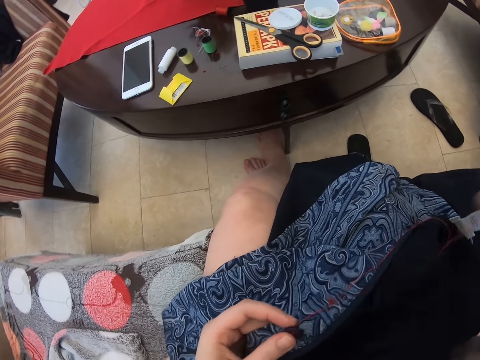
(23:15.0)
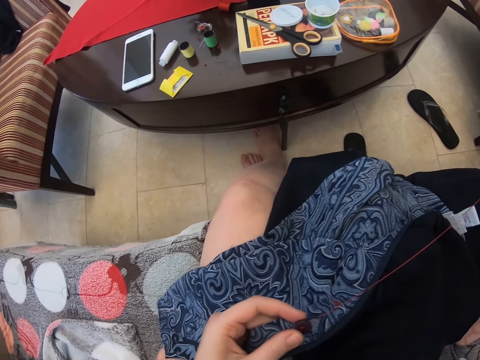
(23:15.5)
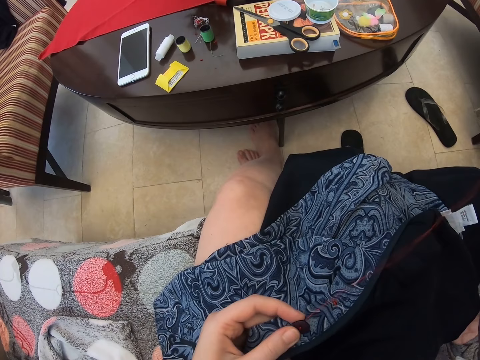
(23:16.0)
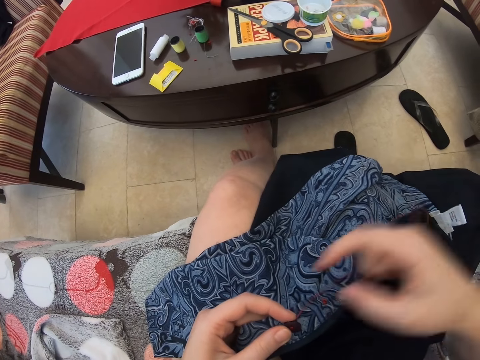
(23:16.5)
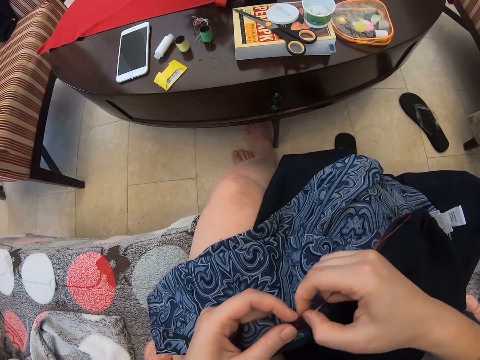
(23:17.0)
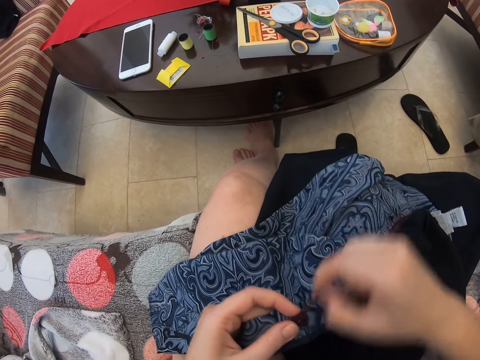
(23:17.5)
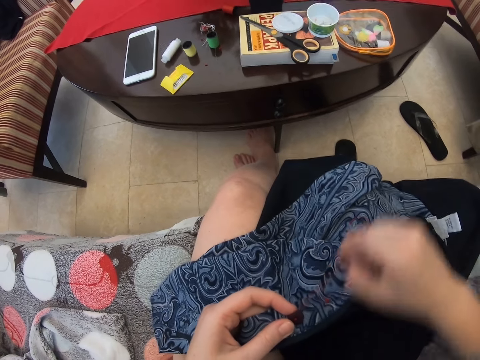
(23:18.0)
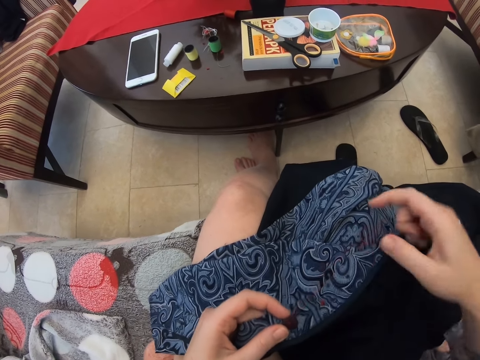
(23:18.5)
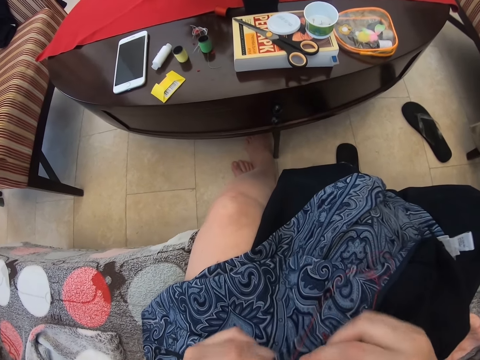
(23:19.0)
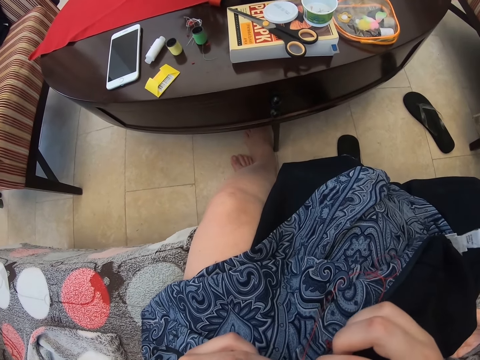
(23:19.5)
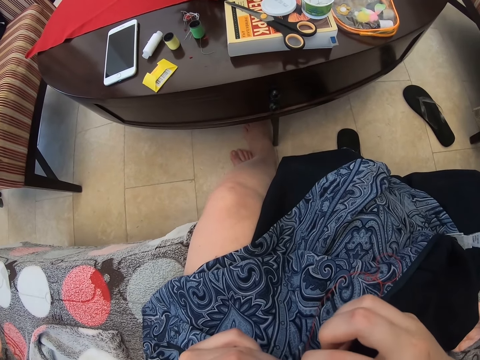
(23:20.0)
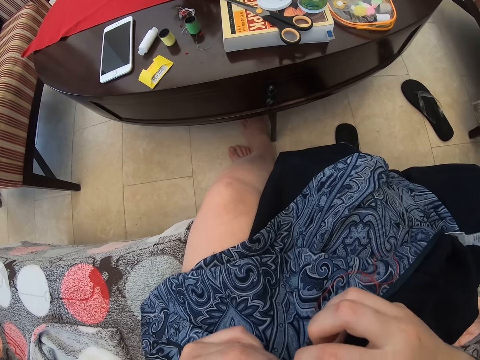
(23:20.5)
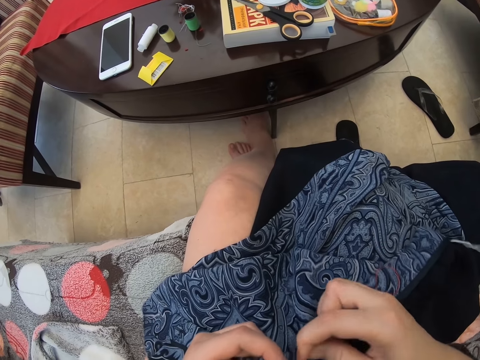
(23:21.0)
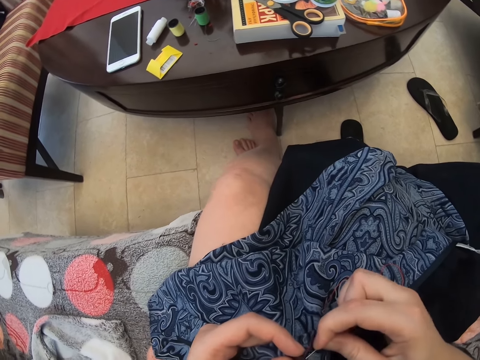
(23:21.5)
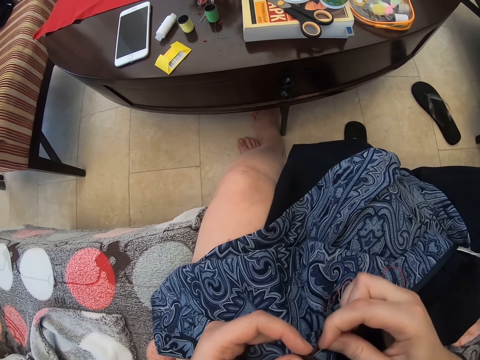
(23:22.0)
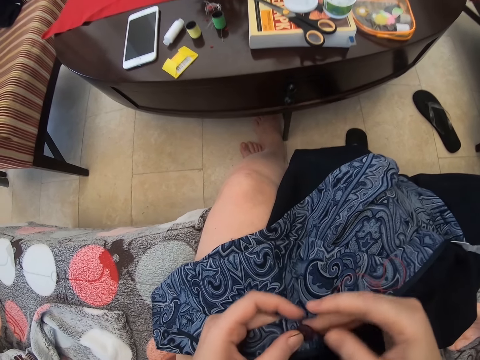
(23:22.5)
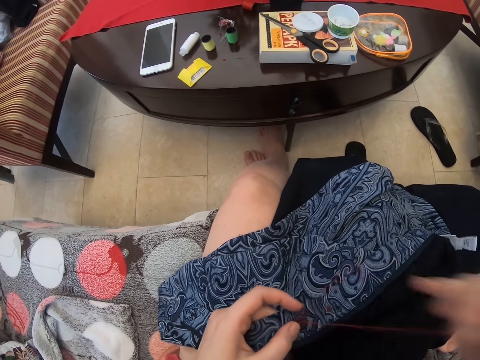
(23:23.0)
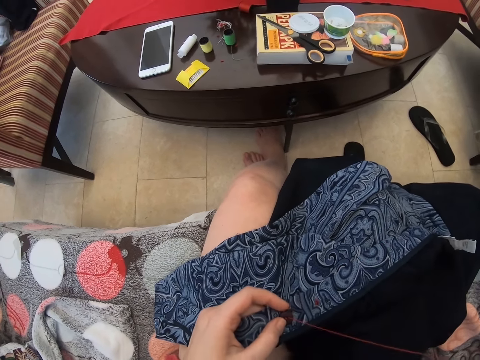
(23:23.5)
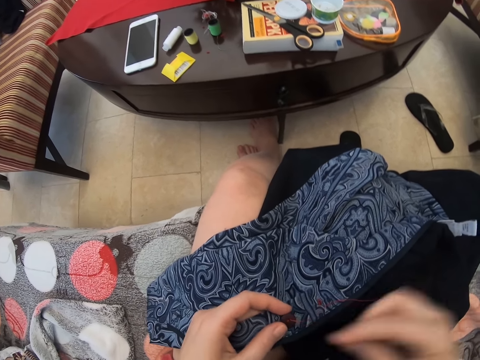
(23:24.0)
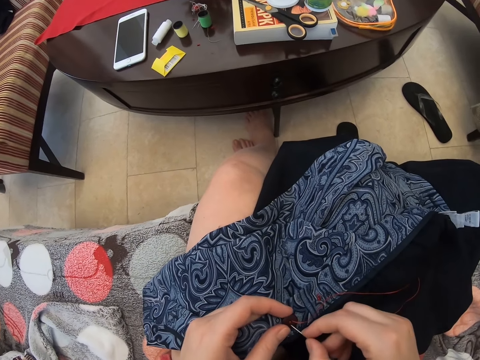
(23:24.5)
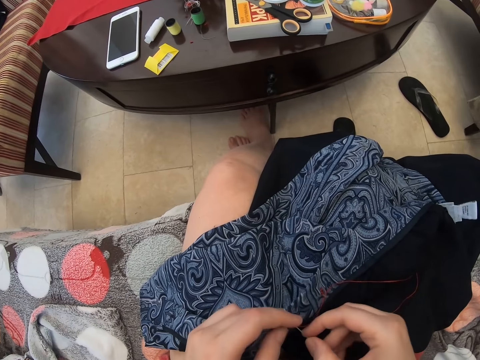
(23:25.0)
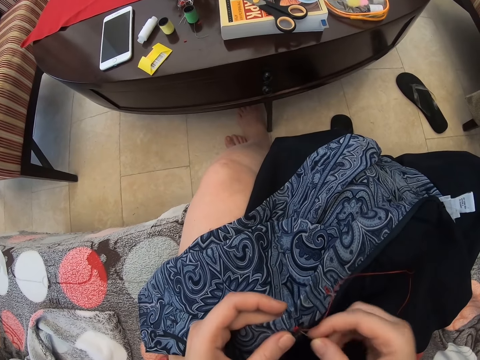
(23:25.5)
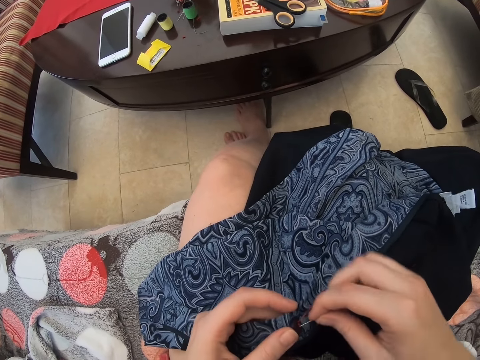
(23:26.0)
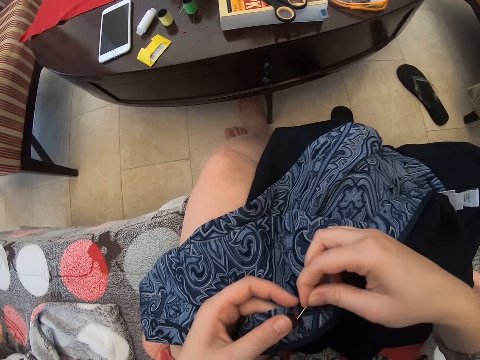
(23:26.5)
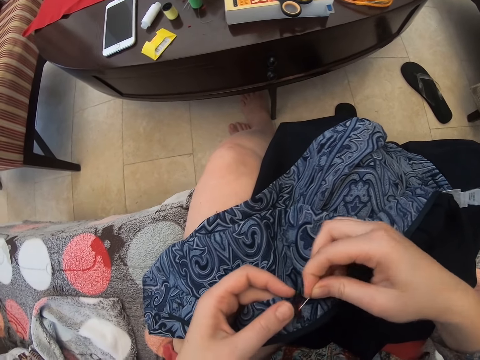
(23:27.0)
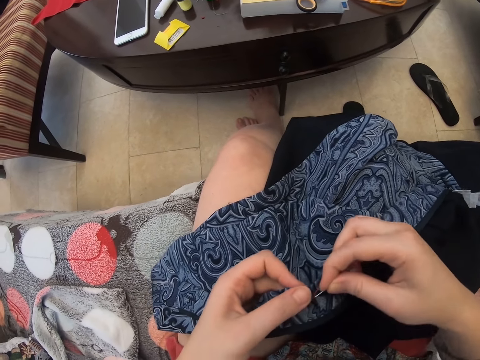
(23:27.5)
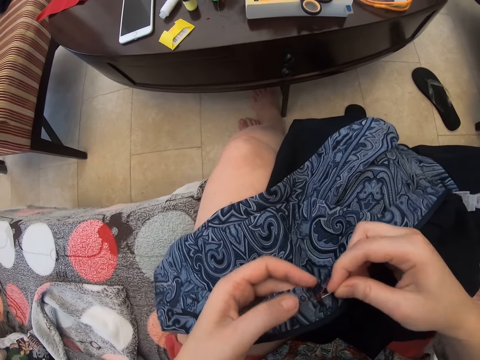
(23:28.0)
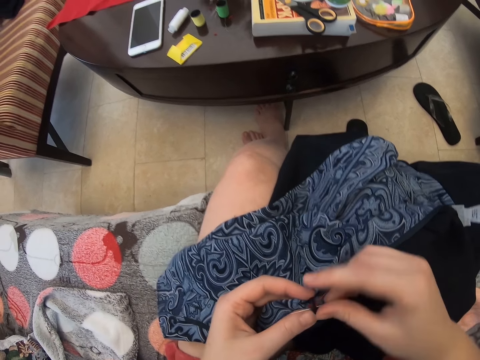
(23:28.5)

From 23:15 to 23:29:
The camera wearer pulls the thread. They sew the cloth.

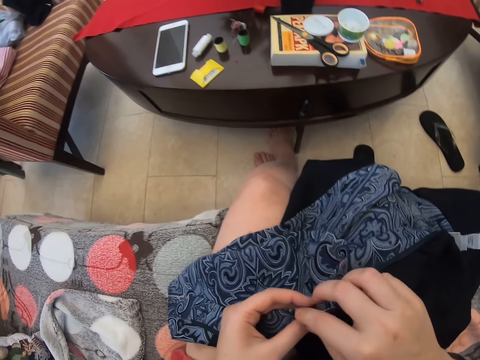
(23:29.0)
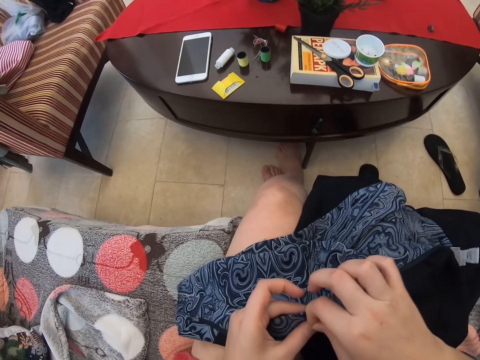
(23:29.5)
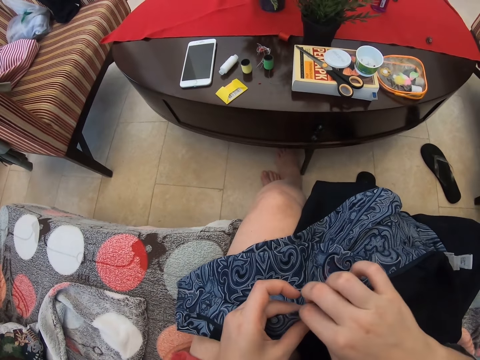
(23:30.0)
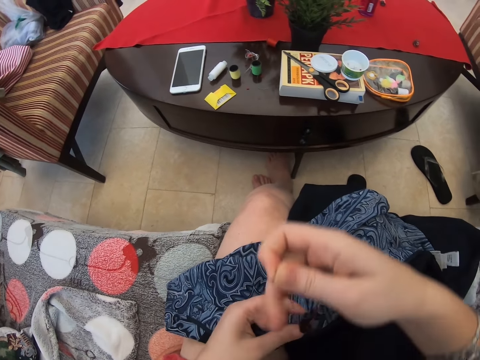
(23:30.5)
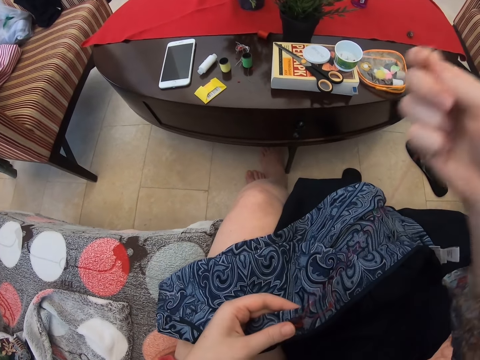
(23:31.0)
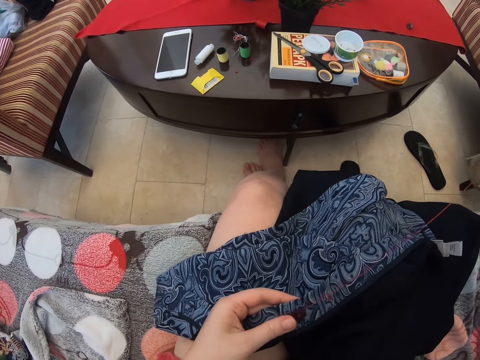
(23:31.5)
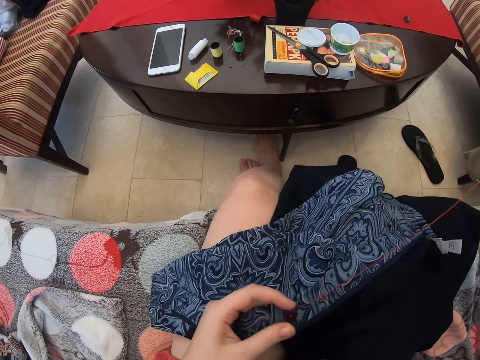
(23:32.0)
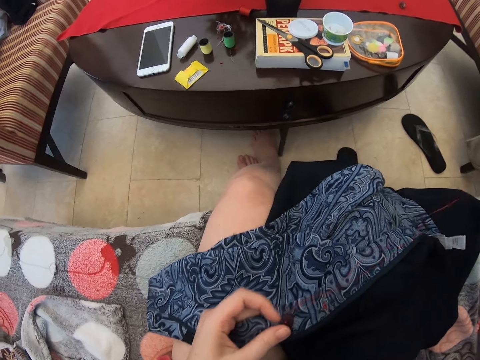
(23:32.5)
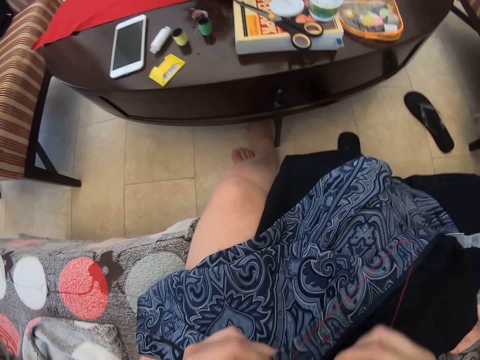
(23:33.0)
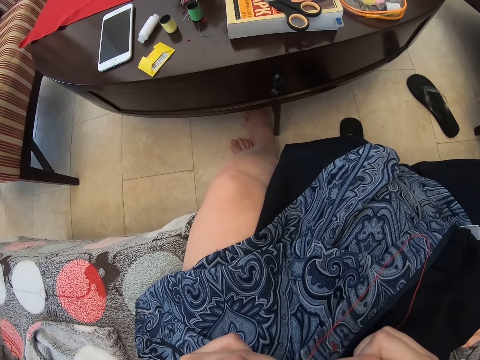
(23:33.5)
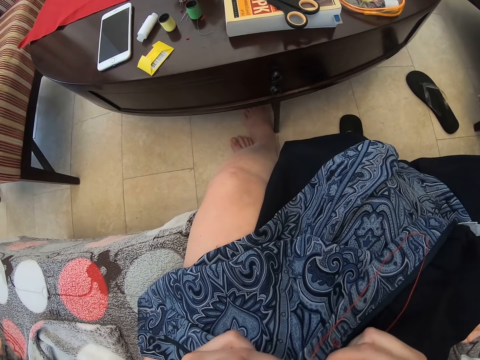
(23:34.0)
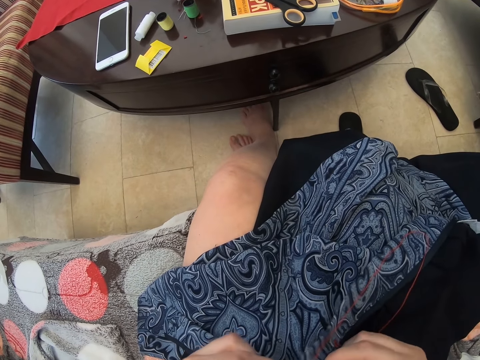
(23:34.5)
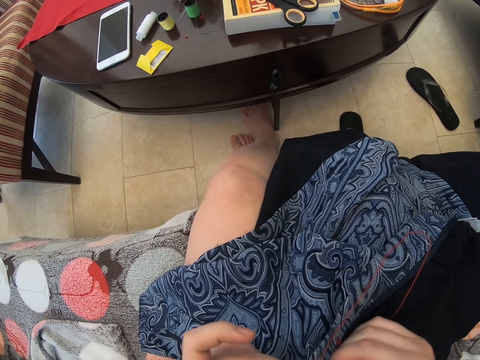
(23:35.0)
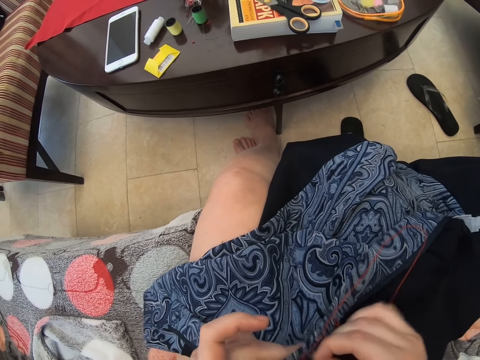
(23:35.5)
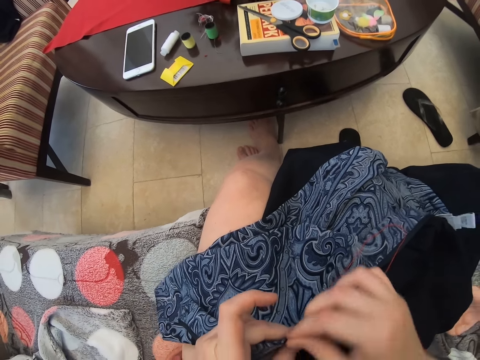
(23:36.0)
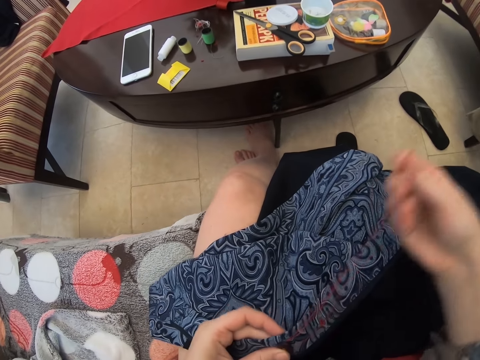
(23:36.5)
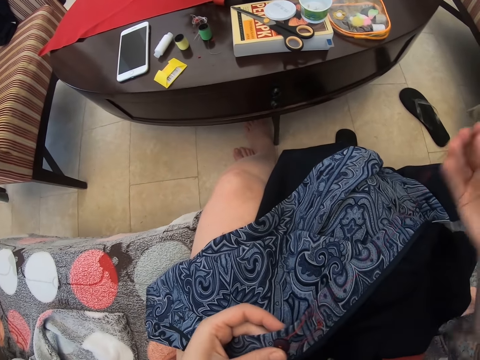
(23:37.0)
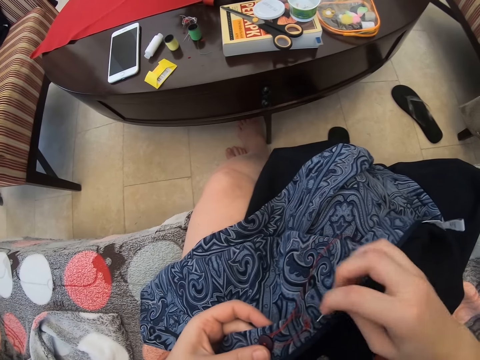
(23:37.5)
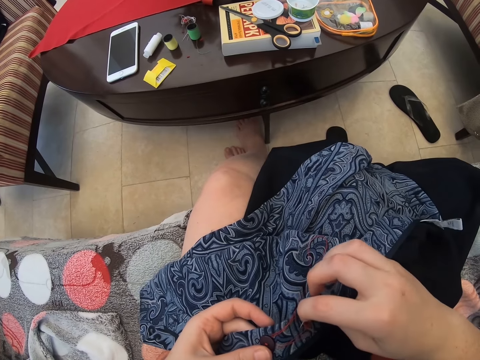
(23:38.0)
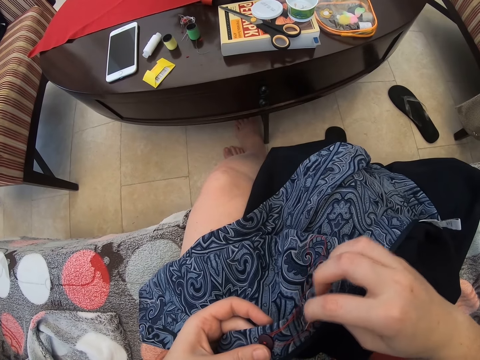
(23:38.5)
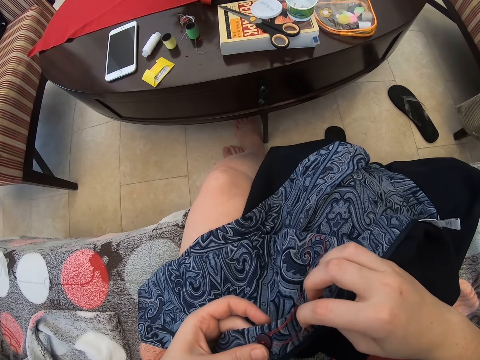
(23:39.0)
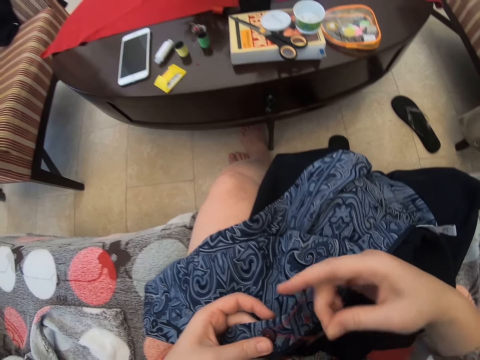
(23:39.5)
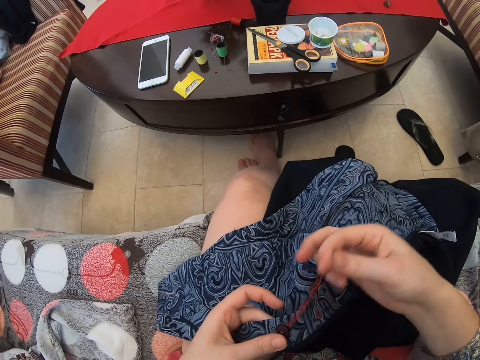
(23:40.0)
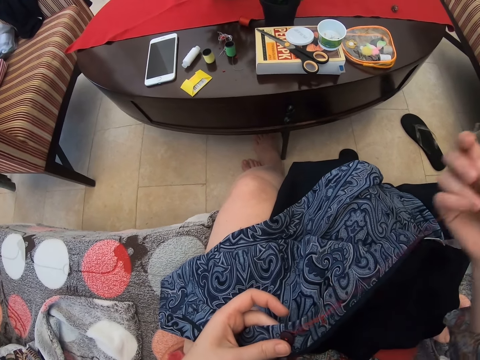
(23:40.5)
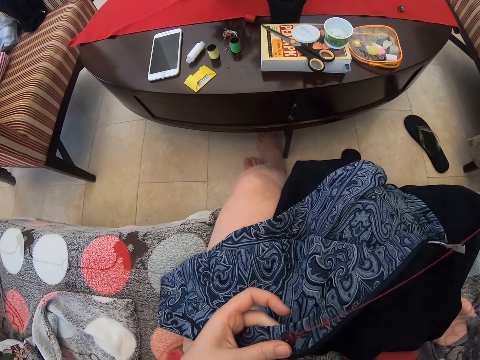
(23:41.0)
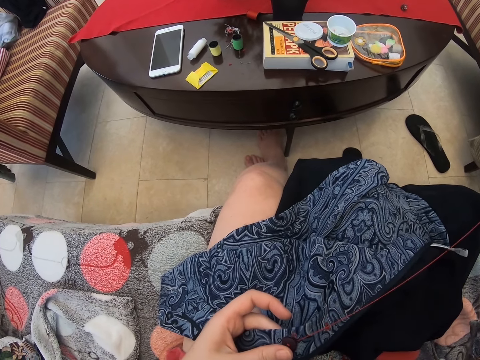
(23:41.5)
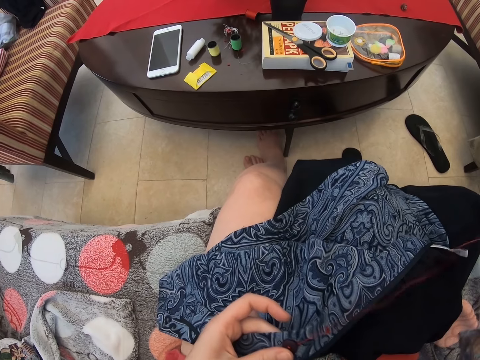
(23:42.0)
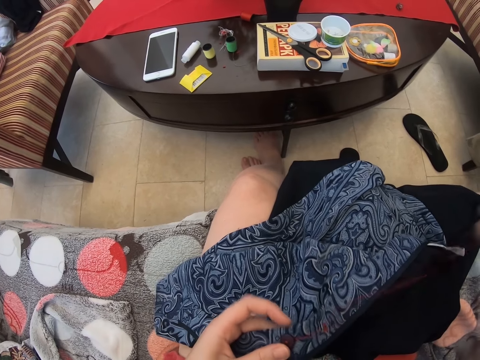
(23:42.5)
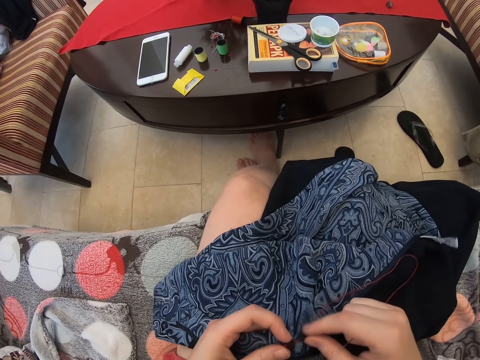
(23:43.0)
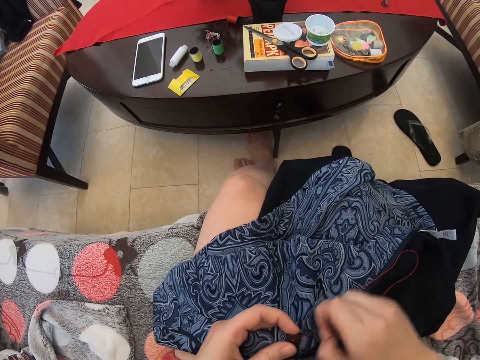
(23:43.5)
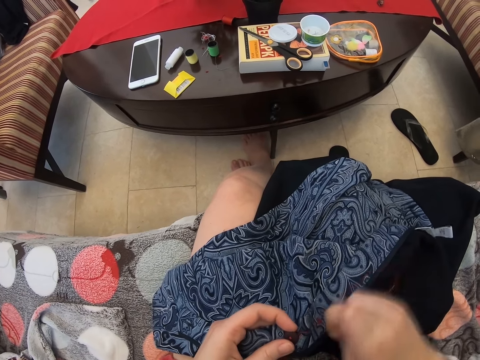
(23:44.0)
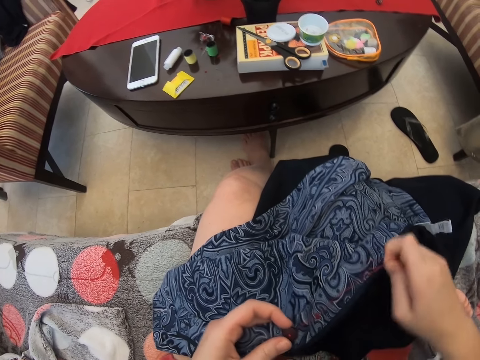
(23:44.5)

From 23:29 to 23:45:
The camera wearer pulls the thread. They sew with the needle. They pull the thread.
